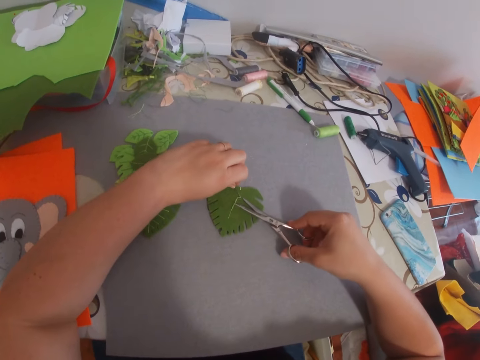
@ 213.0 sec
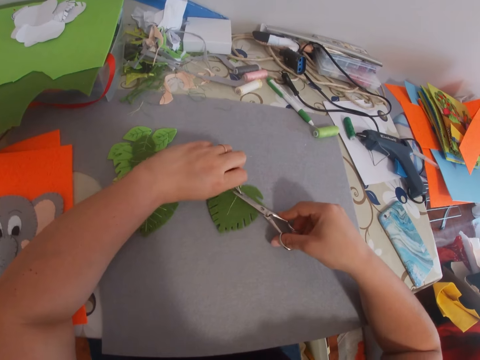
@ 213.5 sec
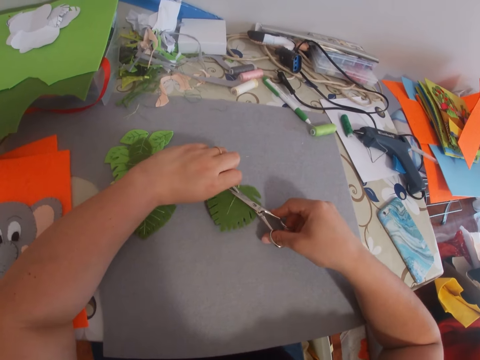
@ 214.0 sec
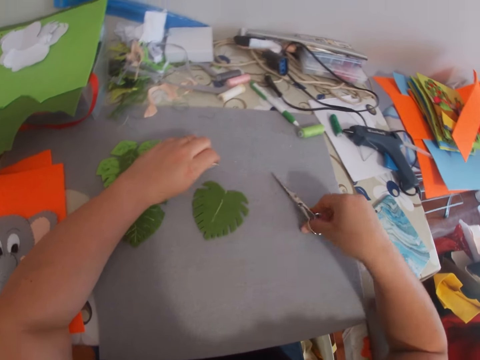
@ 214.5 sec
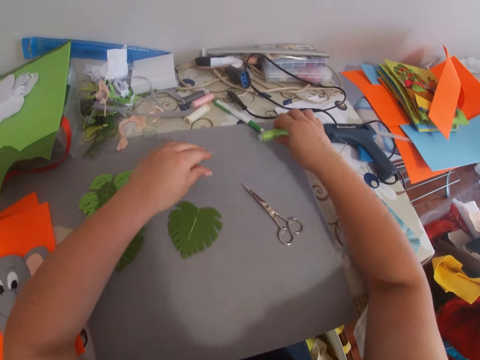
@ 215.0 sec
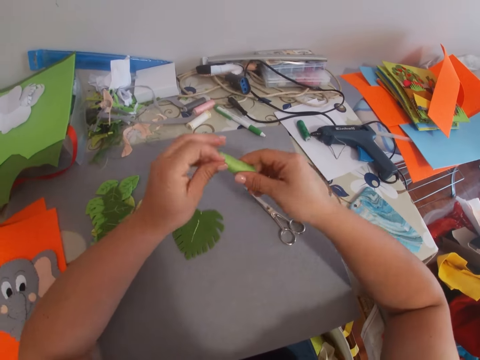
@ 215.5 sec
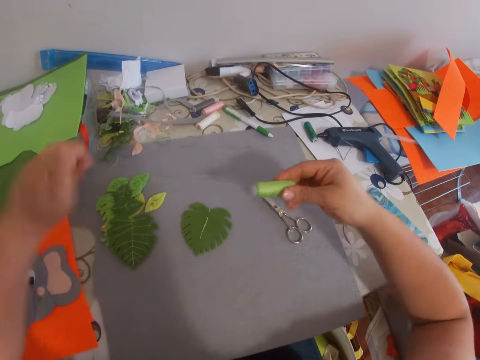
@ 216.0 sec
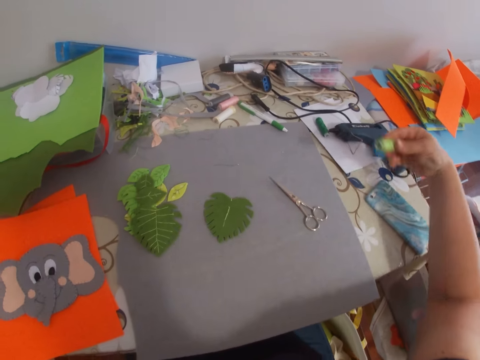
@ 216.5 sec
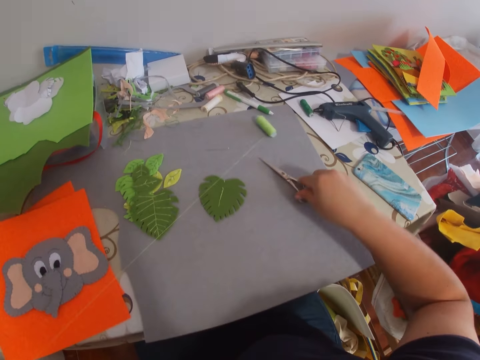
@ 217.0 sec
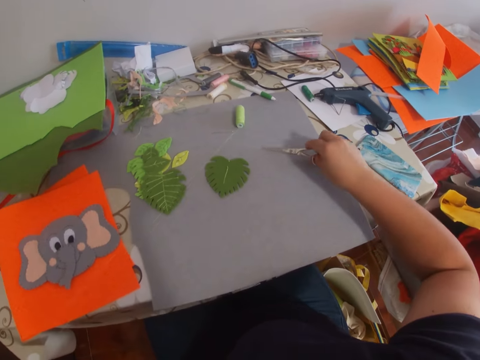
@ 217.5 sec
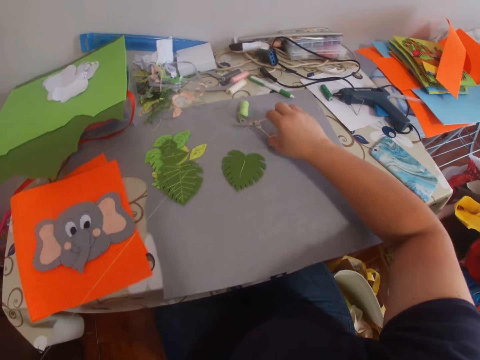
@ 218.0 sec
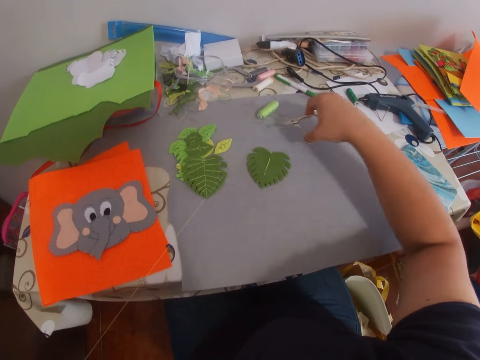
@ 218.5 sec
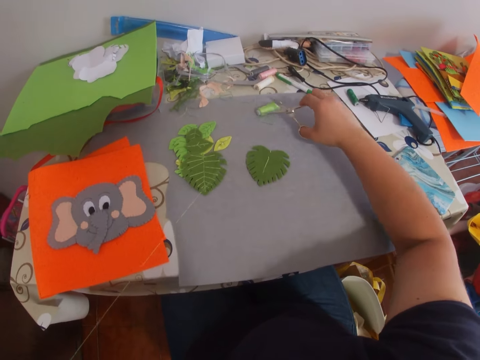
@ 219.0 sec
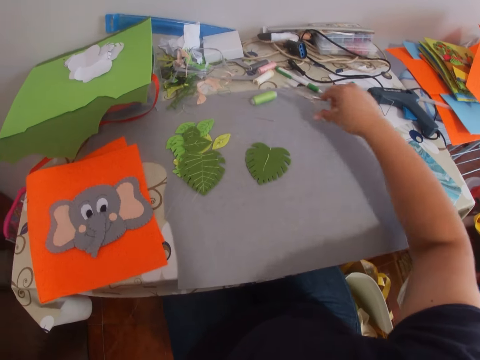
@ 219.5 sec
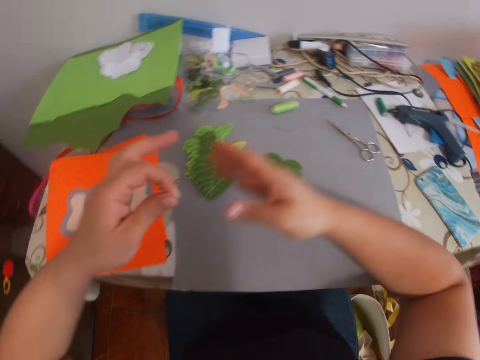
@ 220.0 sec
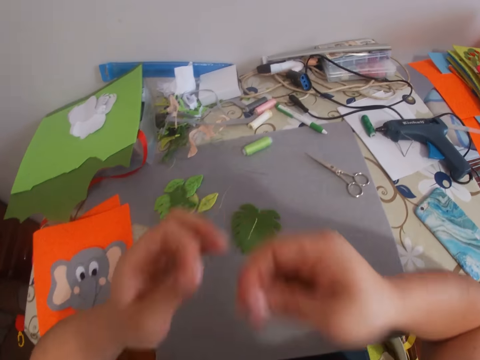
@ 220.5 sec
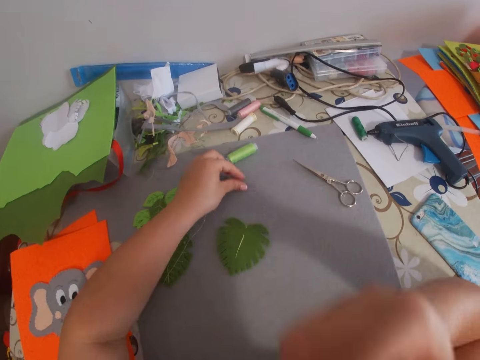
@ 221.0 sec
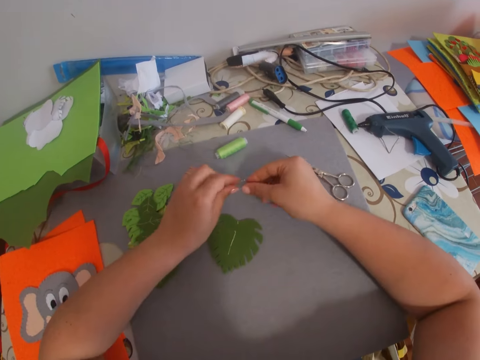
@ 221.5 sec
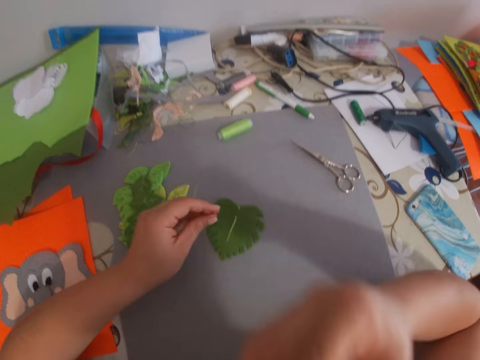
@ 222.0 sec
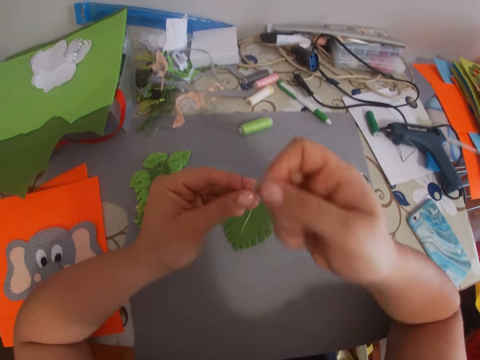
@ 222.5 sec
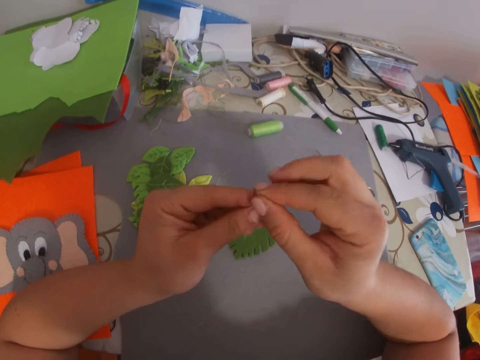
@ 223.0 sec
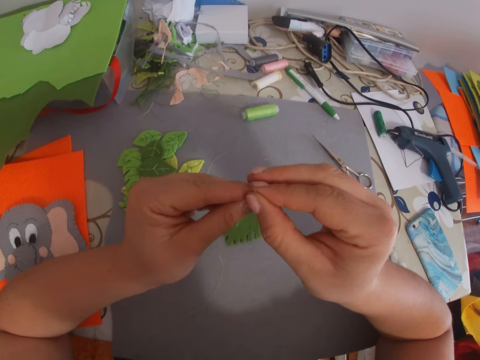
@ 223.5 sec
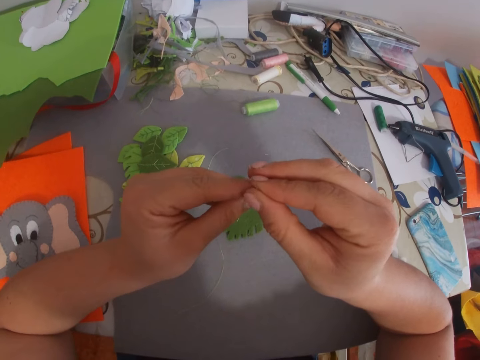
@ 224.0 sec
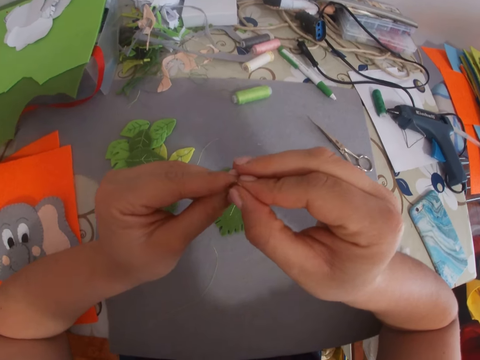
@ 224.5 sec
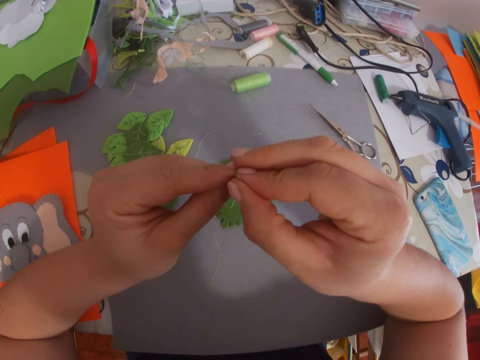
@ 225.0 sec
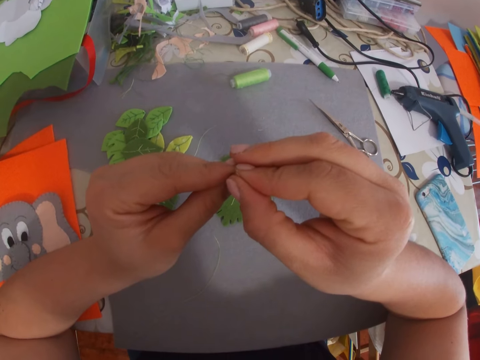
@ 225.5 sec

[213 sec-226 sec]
The camera wearer cuts the thread on the craft work. They put the scissors on the table. They pick the thread from the table. They pull out the thread. They cut the thread with the scissors. They put the scissors on the table. They pick up a needle from the table. They put the thread in the needle.

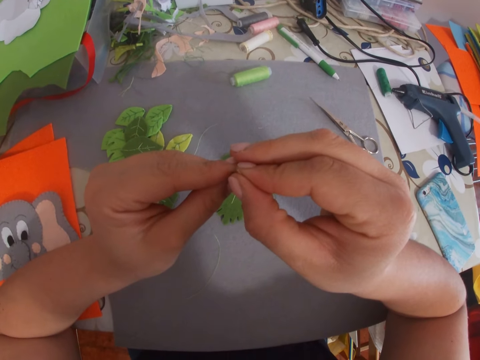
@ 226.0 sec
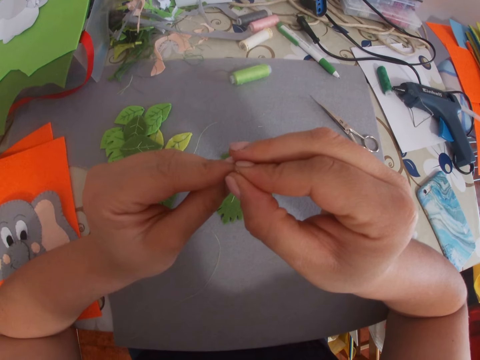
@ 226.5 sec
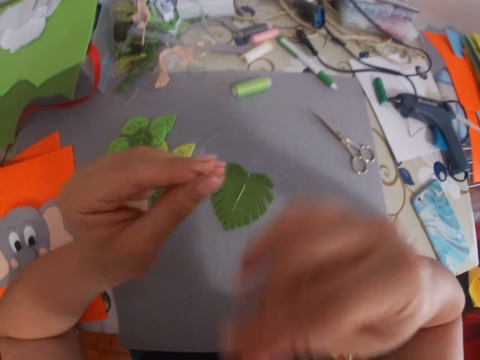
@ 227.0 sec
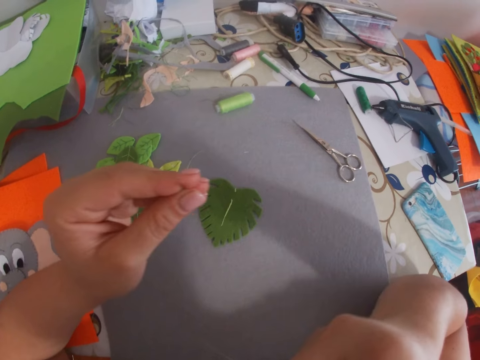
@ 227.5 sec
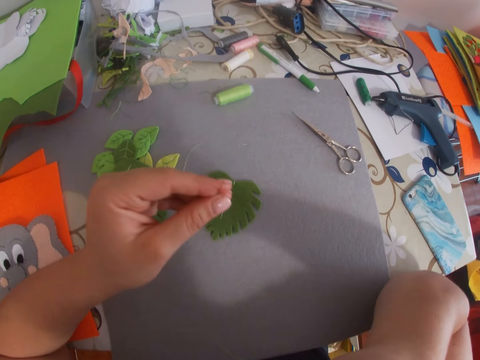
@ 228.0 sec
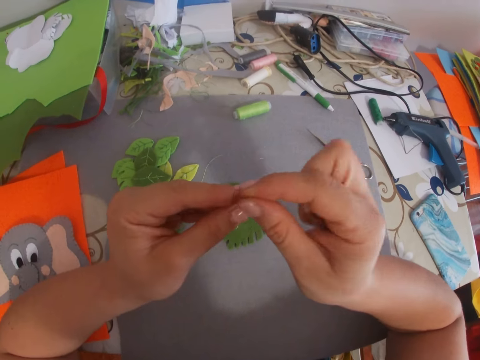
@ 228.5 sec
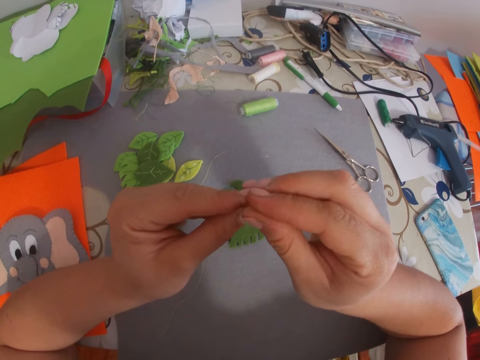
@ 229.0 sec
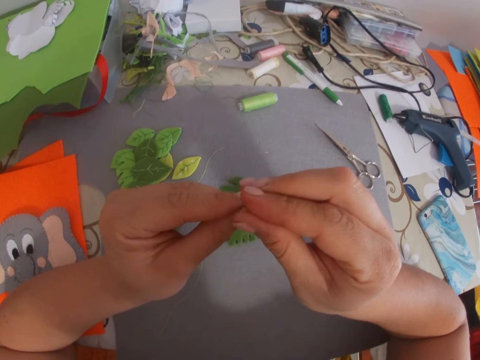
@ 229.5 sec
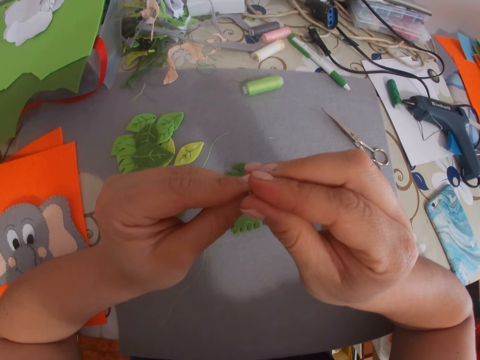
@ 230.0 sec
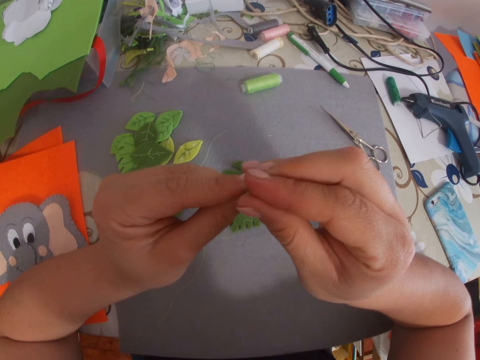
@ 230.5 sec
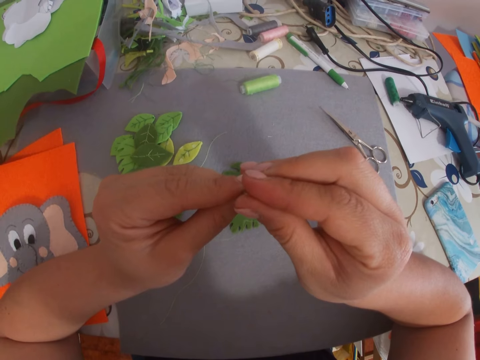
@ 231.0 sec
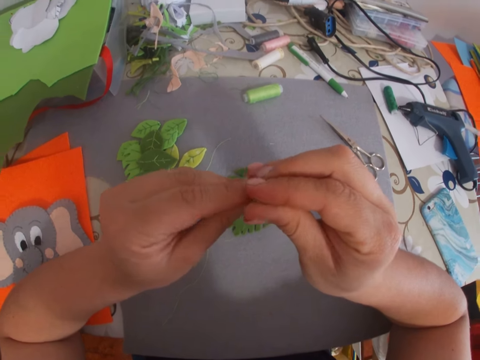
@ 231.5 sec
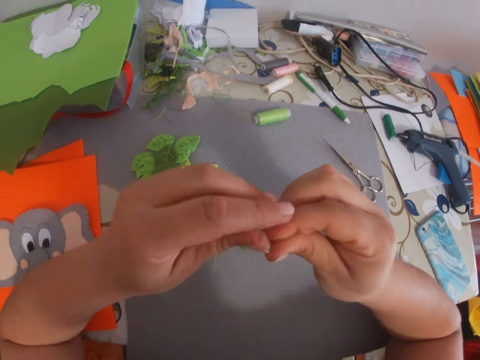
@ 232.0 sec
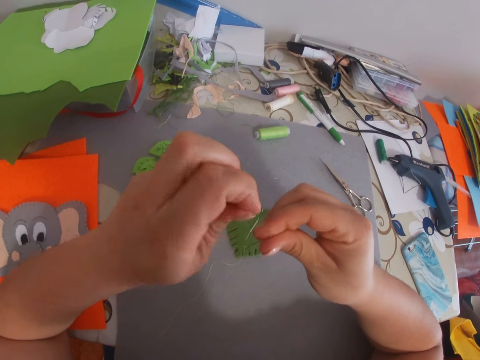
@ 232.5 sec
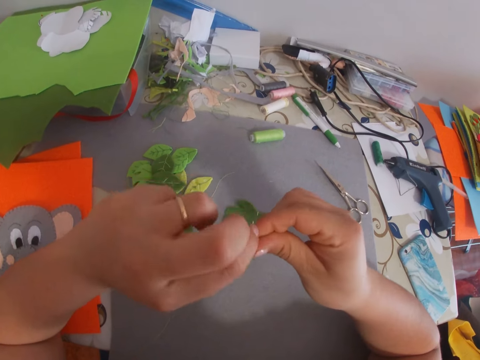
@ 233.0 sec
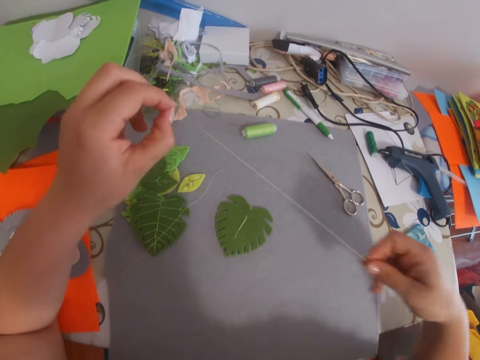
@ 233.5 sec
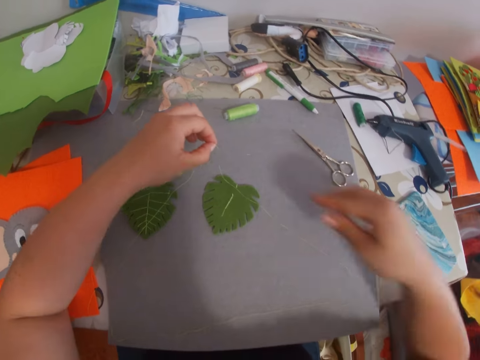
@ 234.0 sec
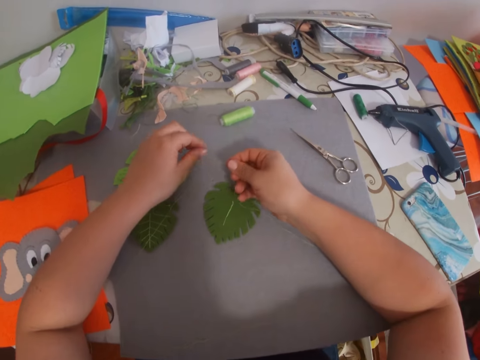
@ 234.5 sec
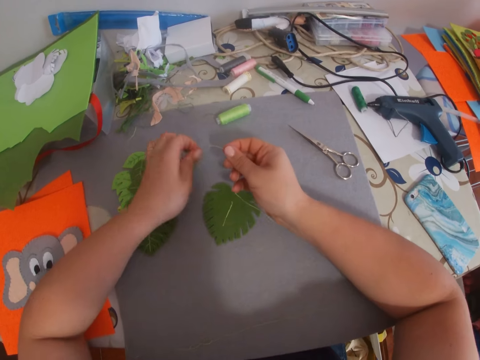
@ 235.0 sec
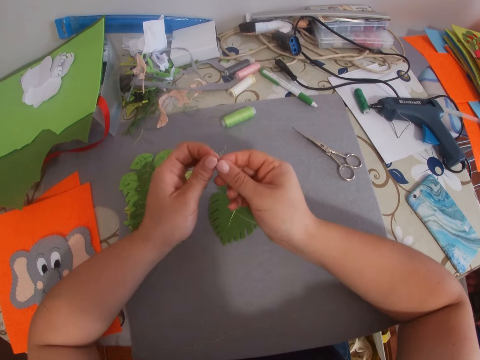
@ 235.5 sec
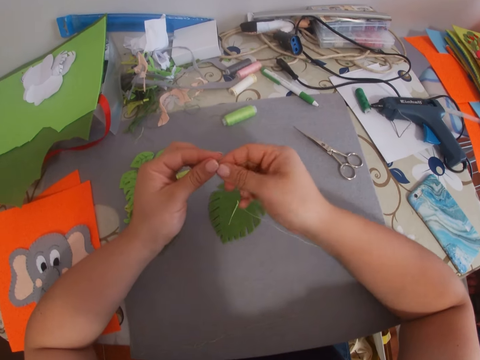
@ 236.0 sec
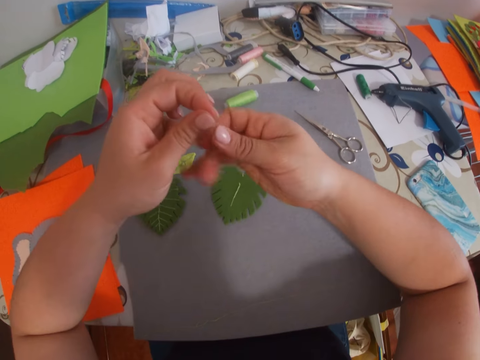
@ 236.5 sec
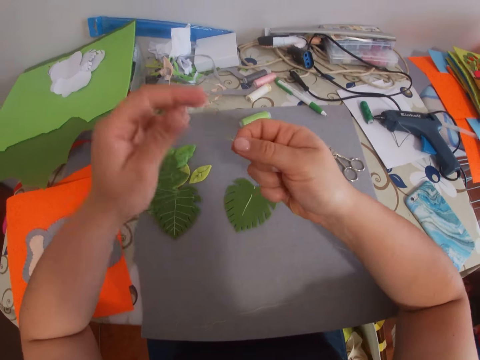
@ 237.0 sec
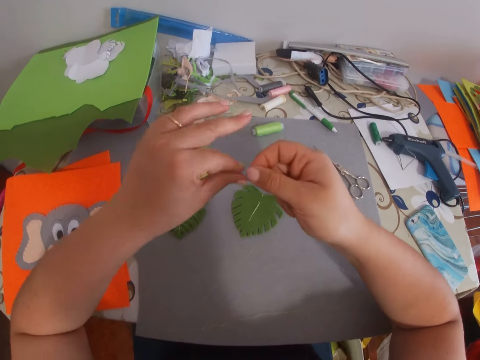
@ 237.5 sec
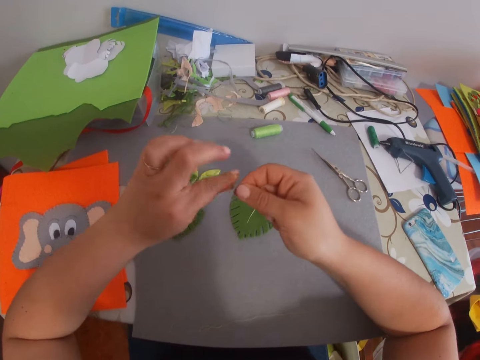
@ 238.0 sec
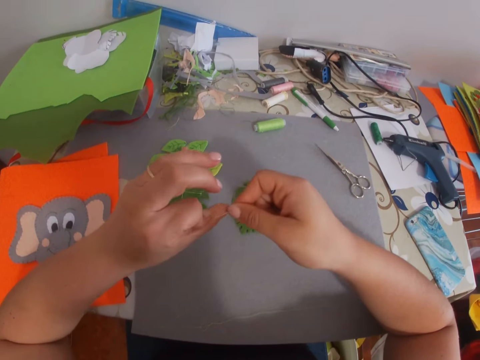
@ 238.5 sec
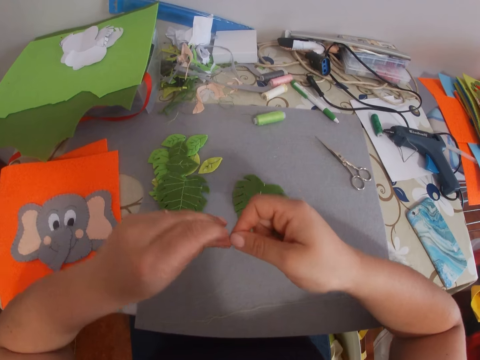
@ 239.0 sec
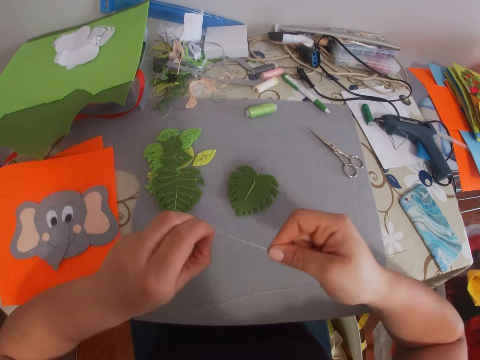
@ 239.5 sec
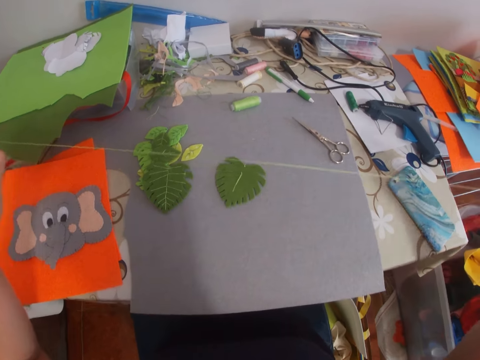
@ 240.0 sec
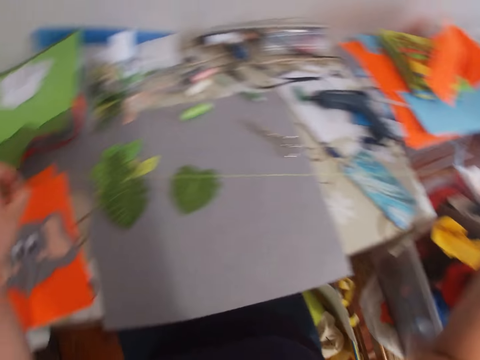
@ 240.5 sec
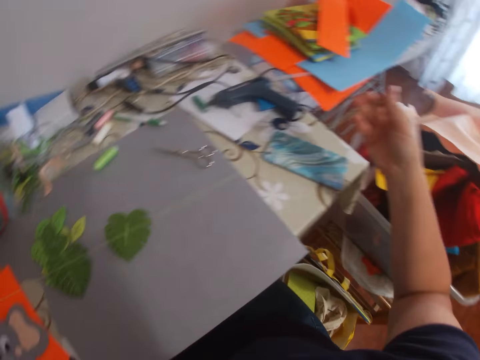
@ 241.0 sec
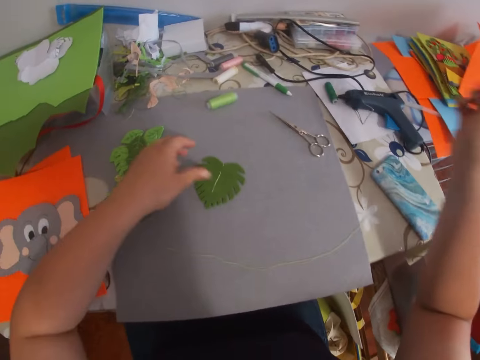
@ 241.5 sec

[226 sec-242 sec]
The camera wearer touches the face. They insert the thread on the needle. They straighten the thread. They tie the thread.
